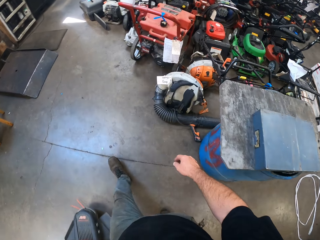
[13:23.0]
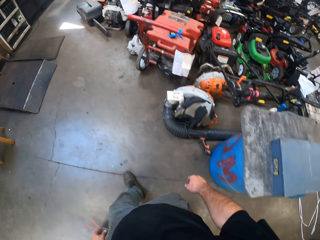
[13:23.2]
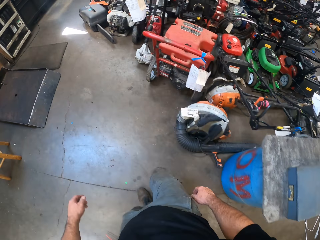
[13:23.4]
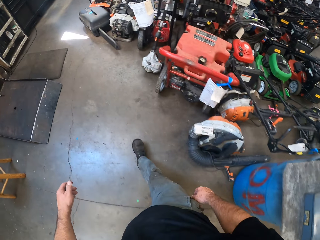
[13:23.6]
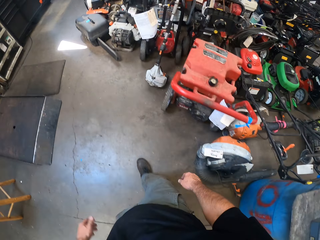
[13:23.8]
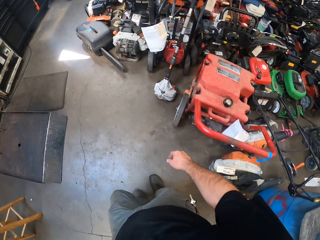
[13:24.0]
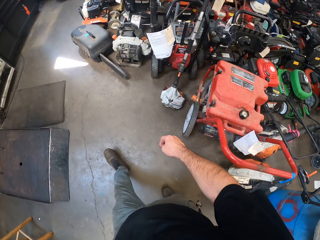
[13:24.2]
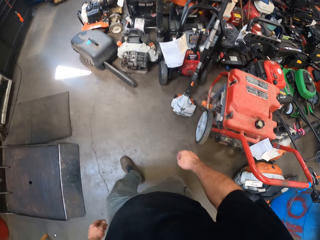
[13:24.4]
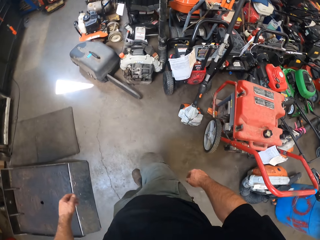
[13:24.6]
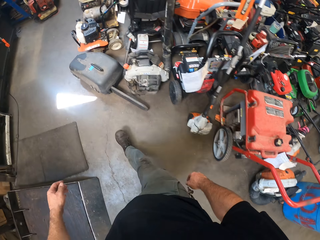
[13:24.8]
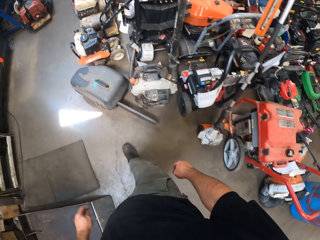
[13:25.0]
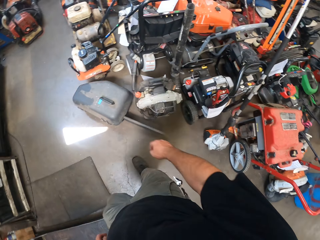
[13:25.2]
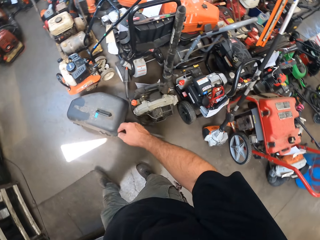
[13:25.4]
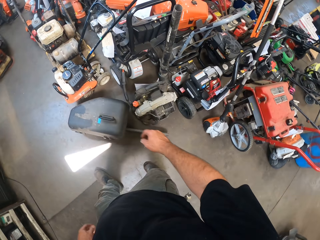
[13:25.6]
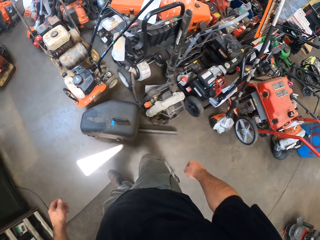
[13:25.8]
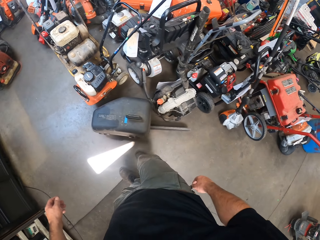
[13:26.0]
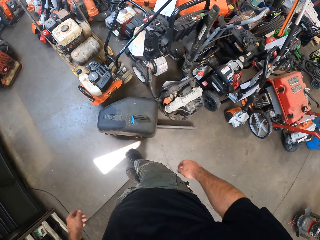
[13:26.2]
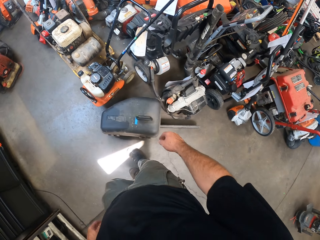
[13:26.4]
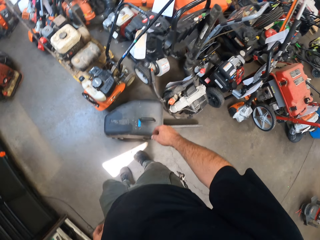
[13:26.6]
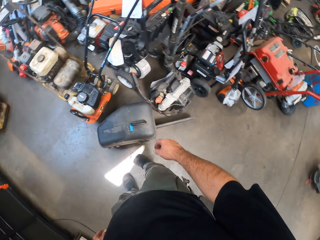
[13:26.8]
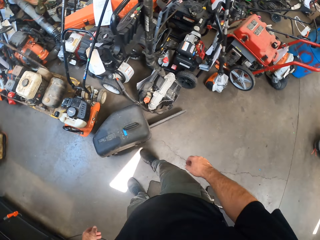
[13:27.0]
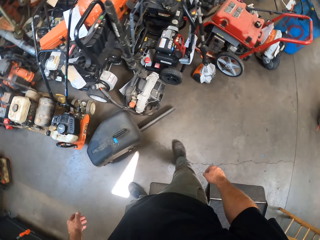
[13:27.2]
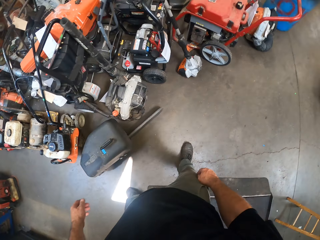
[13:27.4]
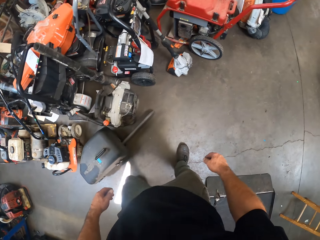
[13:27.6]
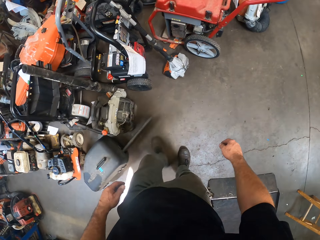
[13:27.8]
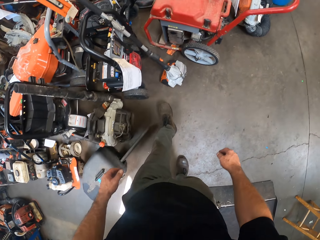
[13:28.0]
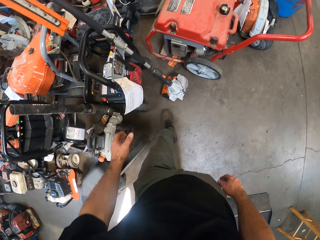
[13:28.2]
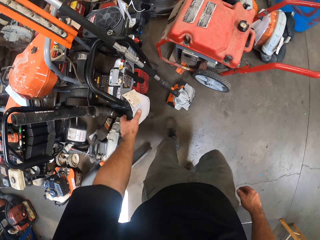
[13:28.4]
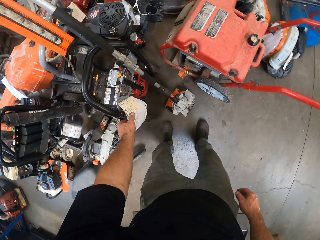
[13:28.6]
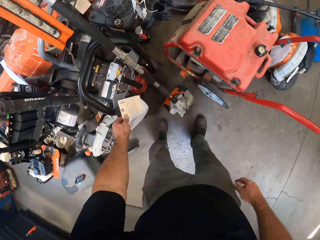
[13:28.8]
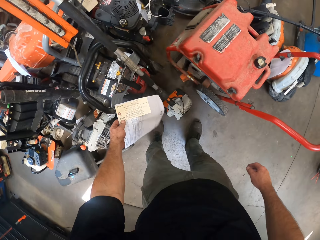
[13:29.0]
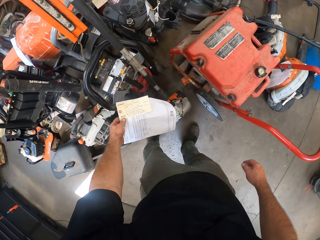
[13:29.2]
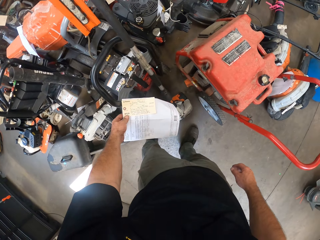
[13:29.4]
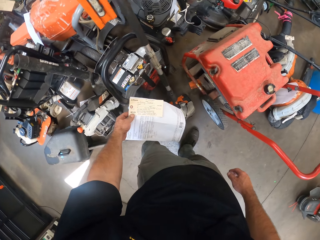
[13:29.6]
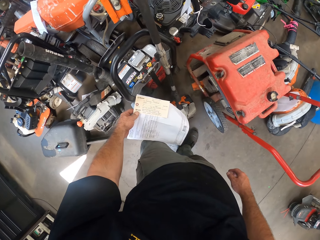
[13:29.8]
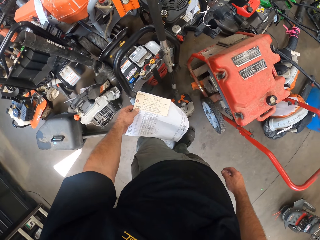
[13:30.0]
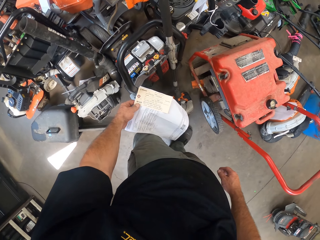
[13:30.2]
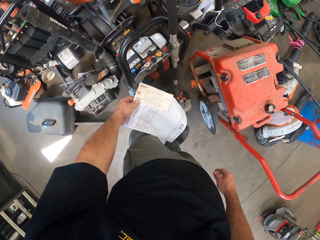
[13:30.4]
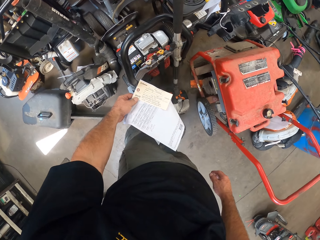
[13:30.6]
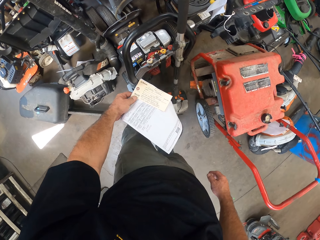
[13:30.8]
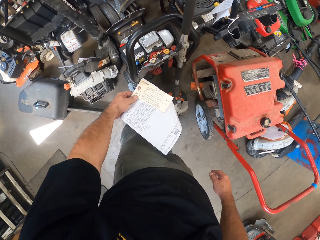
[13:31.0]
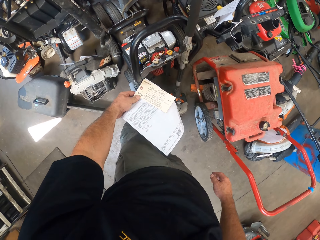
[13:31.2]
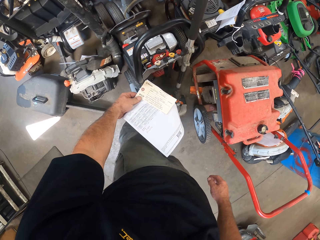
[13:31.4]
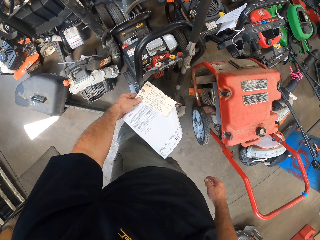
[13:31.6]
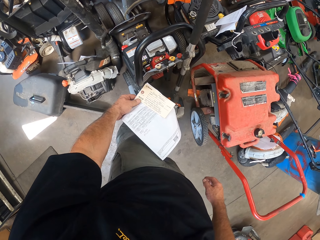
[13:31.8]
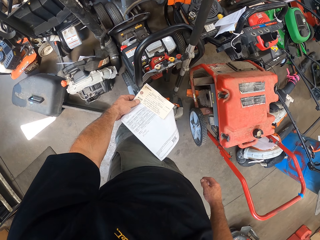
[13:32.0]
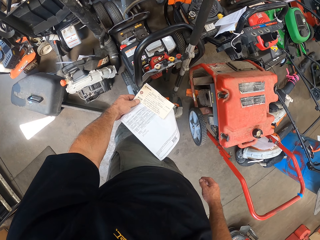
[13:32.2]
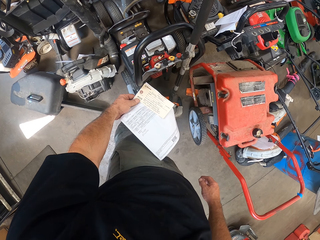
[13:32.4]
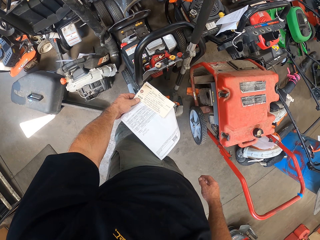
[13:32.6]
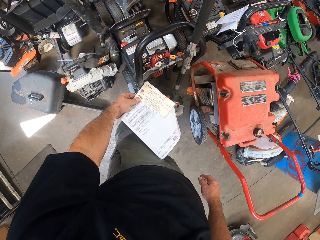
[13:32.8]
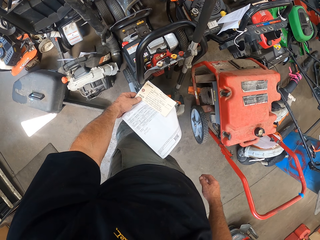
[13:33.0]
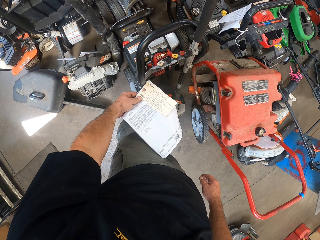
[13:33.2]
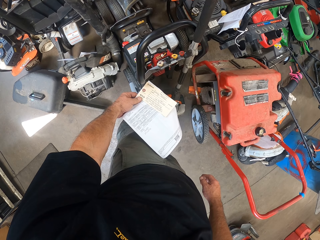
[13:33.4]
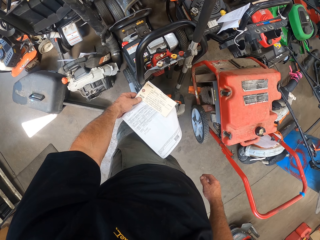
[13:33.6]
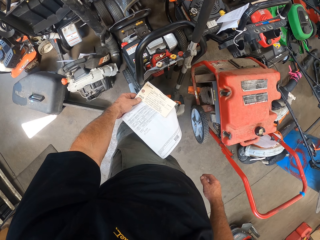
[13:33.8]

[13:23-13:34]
The camera wearer turns around. They check another grass cutting machine. They touch the description paper. They read the piece of paper.

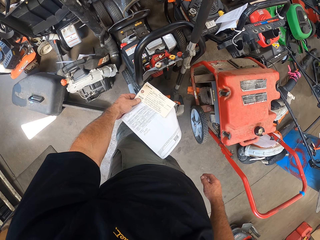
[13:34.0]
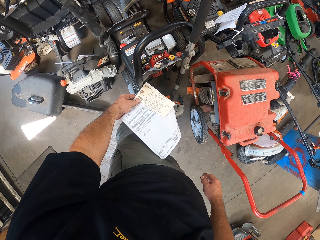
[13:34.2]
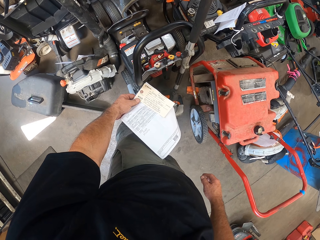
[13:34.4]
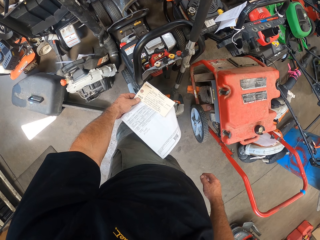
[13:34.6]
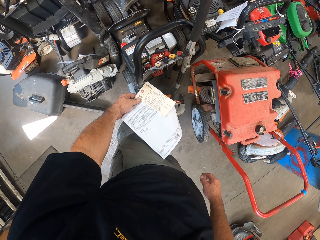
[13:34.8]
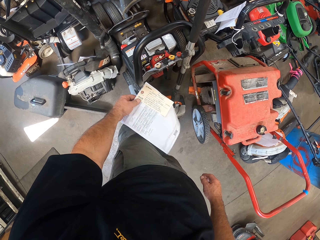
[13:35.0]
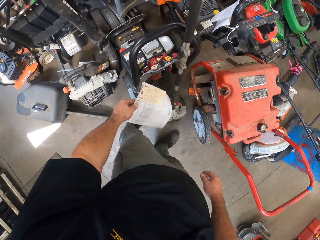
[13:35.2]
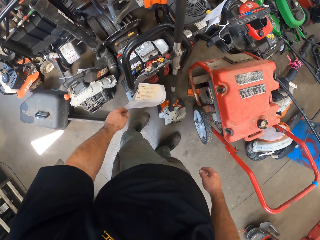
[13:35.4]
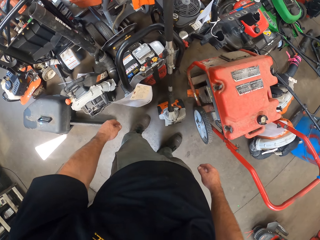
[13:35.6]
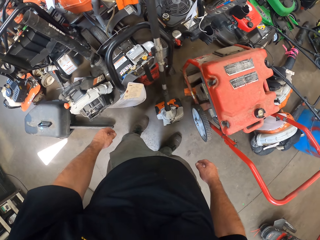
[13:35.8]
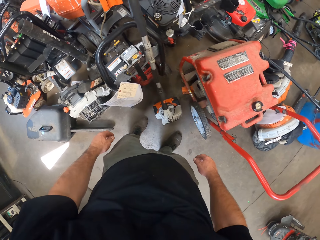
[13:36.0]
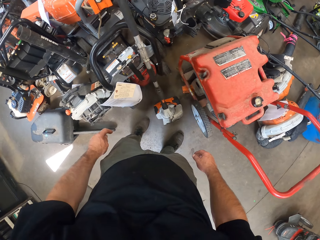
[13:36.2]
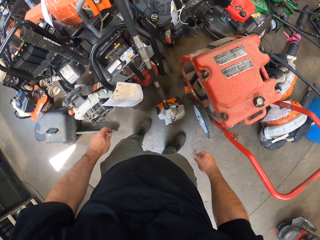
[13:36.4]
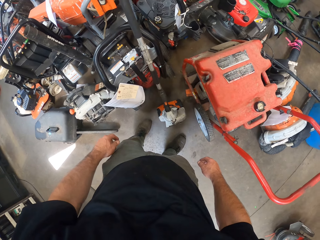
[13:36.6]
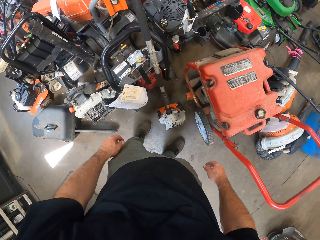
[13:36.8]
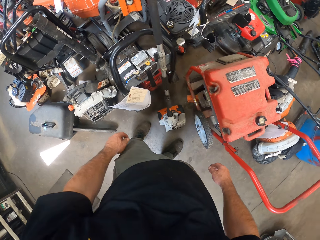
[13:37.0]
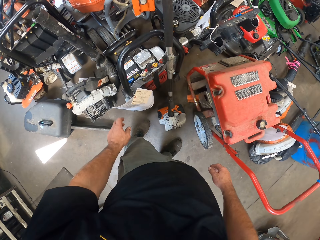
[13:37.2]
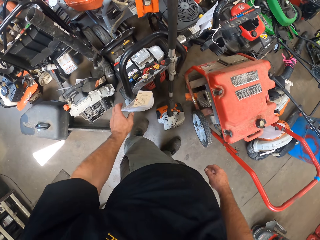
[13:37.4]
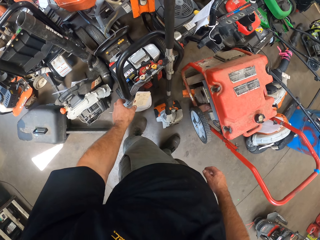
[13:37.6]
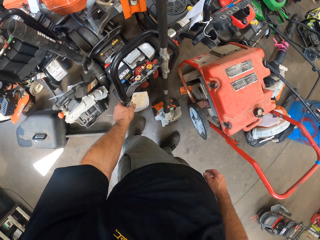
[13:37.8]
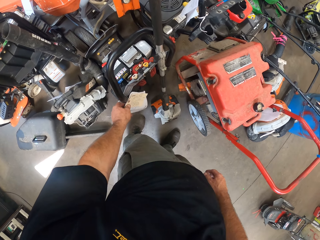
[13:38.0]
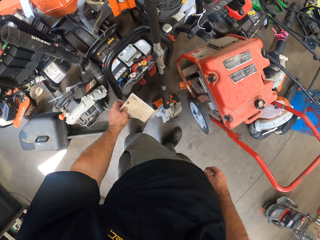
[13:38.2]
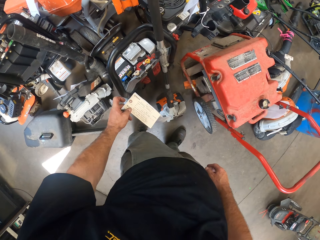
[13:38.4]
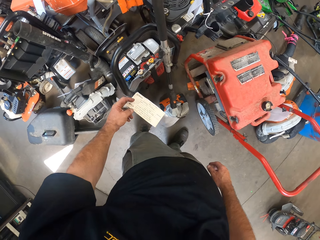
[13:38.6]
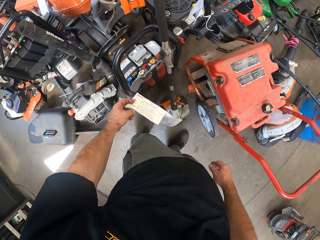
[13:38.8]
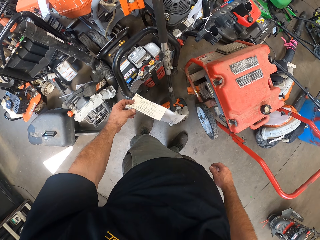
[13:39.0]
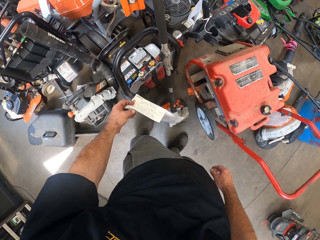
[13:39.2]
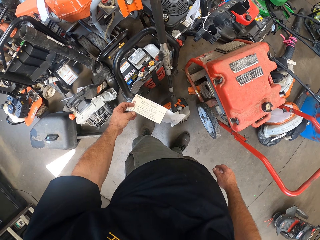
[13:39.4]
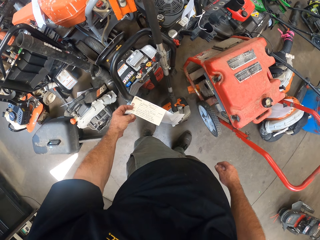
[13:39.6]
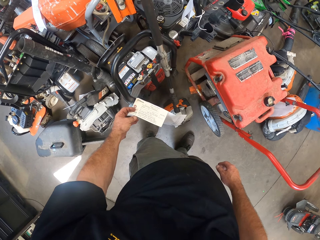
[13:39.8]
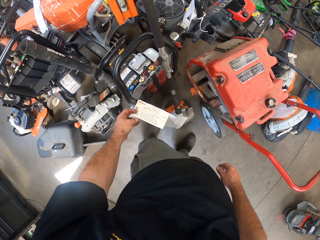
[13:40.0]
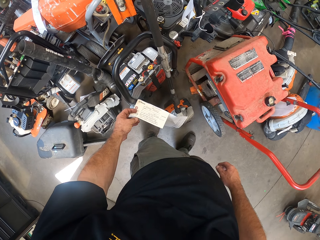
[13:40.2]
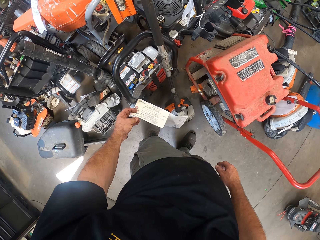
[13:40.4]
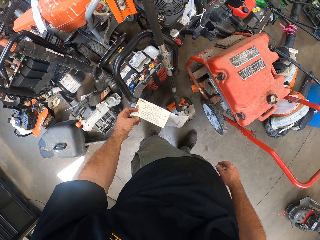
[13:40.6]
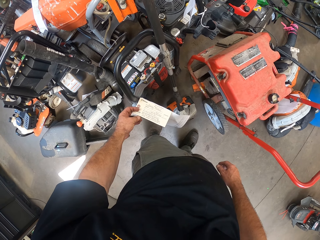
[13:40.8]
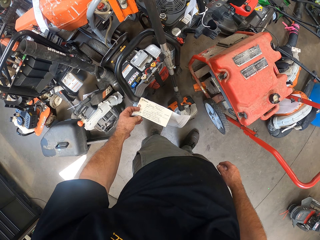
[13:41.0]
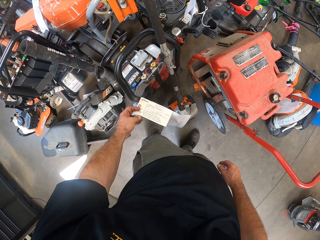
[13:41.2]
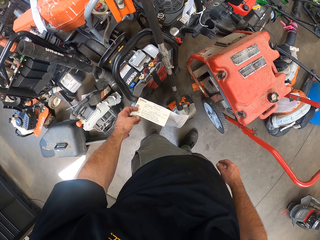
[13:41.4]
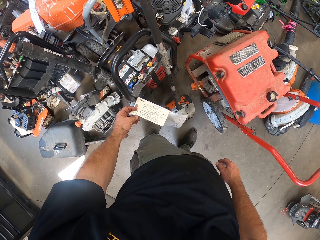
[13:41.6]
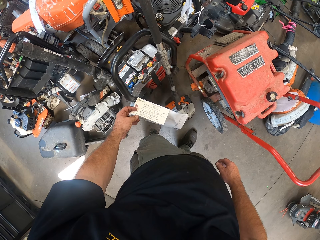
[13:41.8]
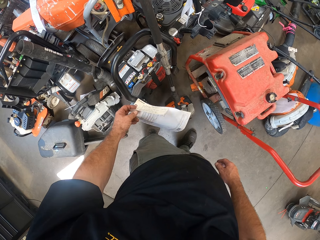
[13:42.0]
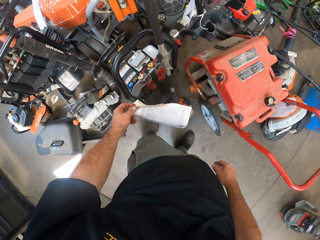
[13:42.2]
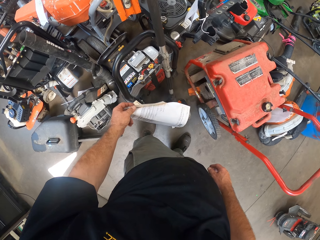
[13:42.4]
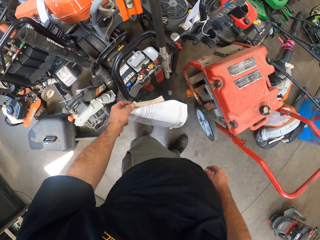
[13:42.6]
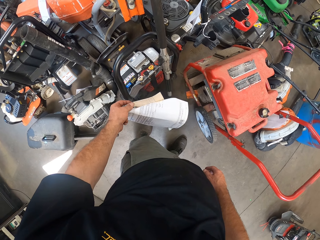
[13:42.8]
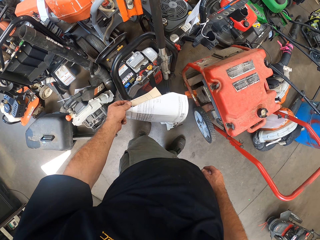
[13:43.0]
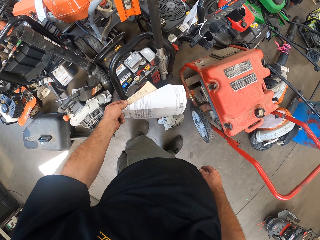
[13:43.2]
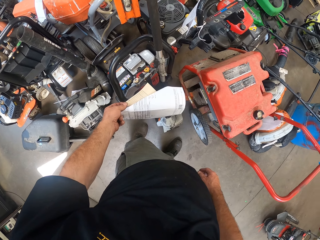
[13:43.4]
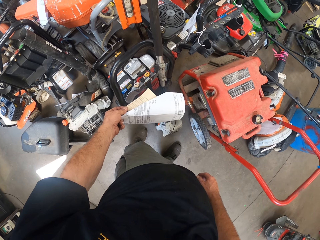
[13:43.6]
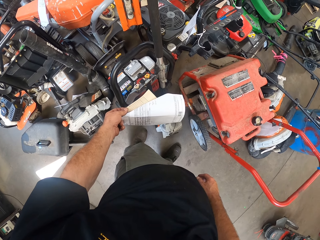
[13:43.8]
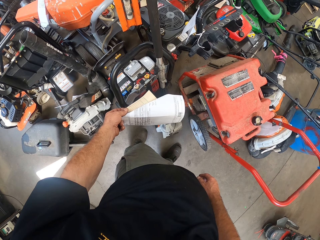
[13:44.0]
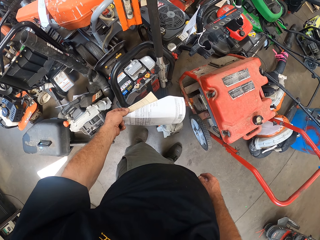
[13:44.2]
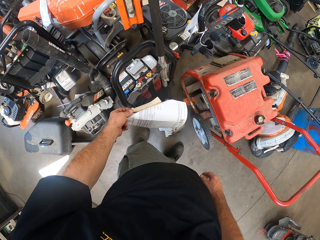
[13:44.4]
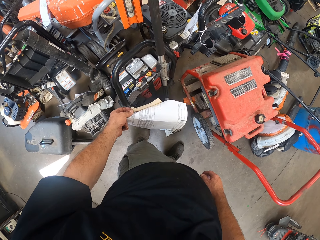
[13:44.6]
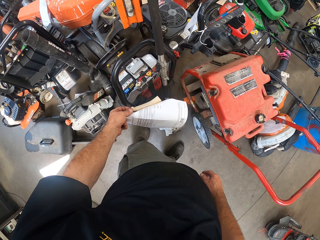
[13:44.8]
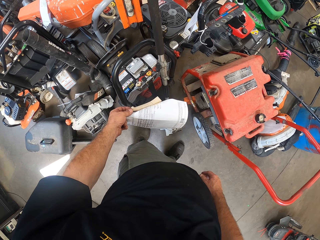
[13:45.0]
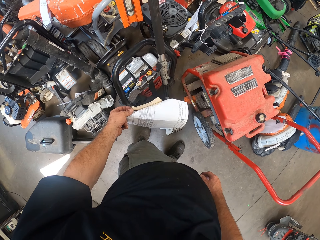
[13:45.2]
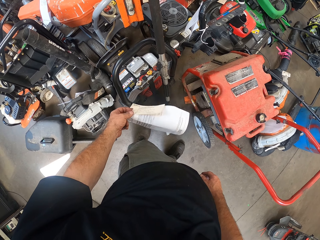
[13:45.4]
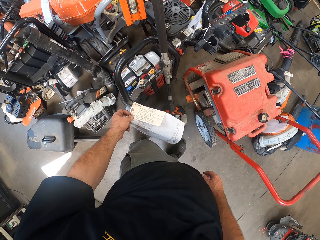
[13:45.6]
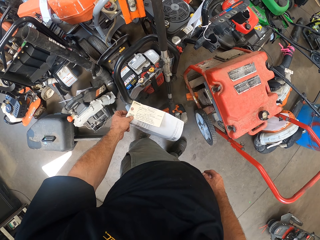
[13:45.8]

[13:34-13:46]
The camera wearer drops the piece of paper. They hold the piece of paper. They look at the piece of paper.
